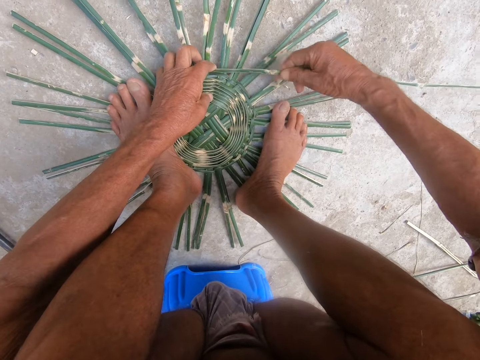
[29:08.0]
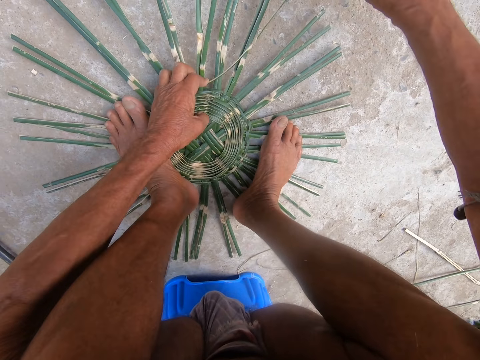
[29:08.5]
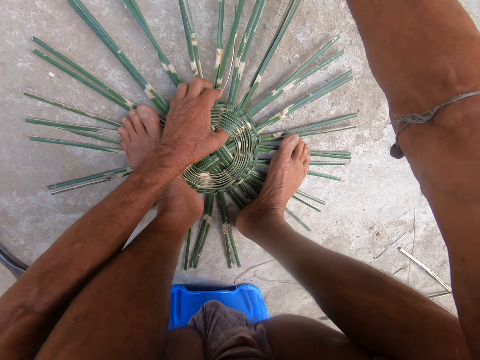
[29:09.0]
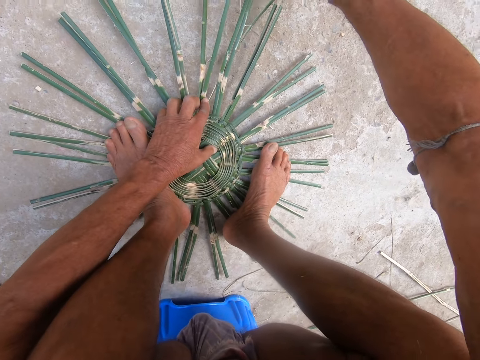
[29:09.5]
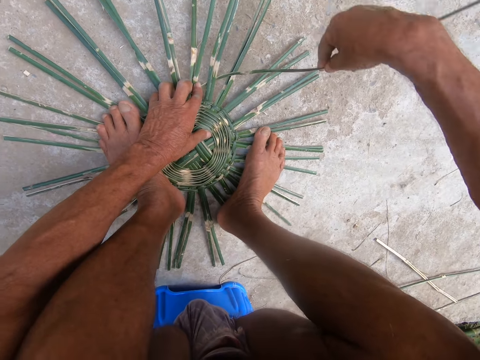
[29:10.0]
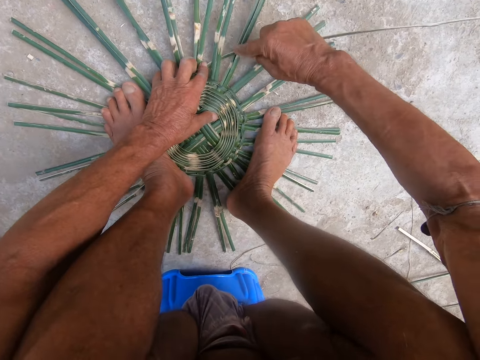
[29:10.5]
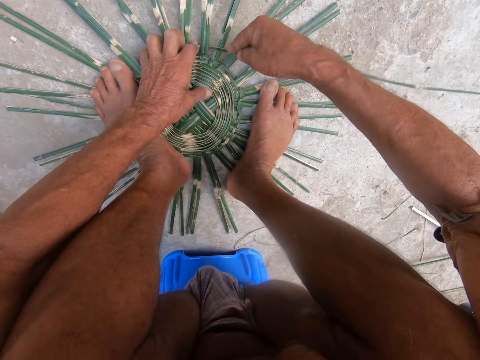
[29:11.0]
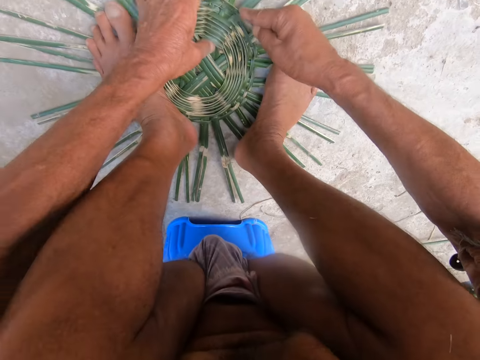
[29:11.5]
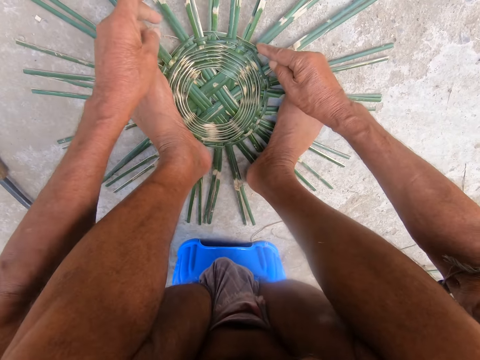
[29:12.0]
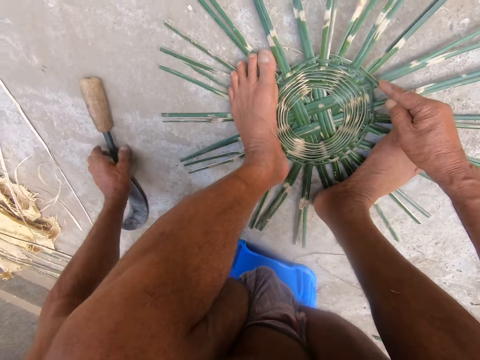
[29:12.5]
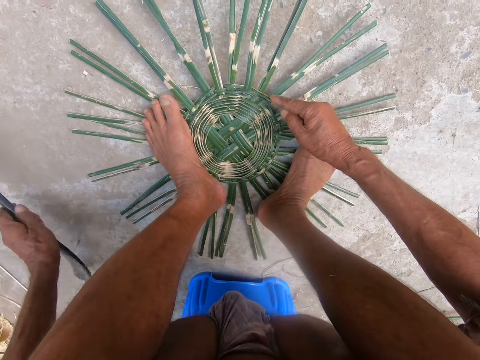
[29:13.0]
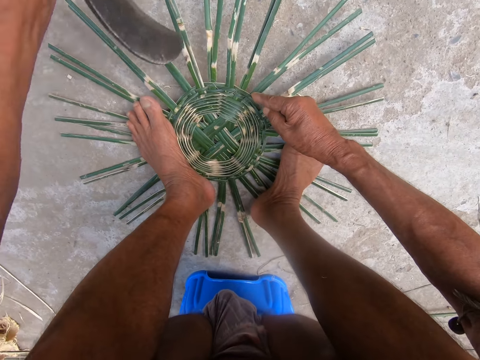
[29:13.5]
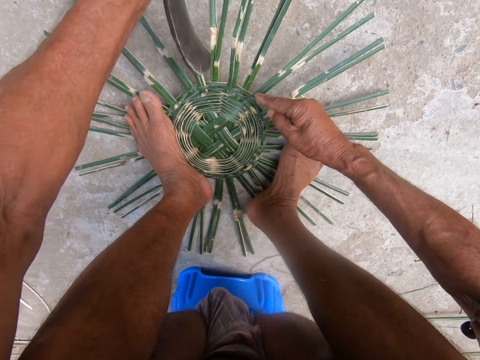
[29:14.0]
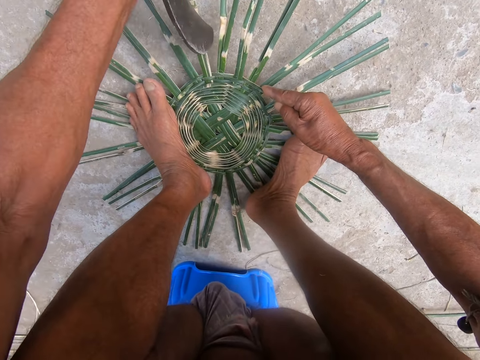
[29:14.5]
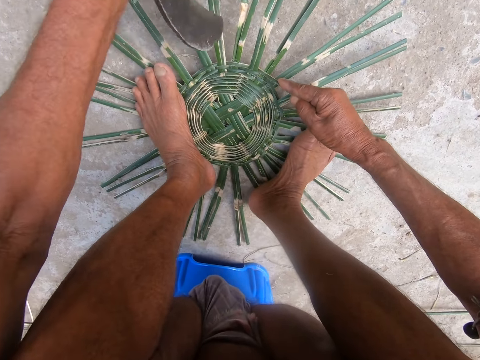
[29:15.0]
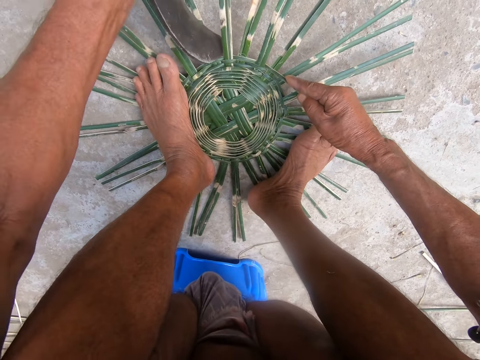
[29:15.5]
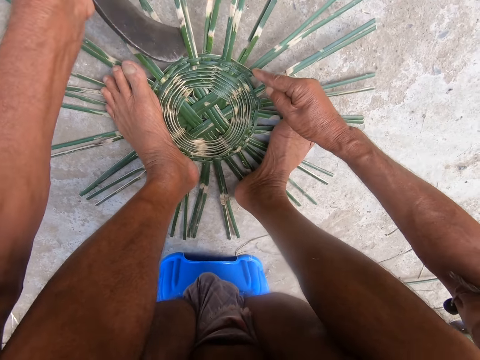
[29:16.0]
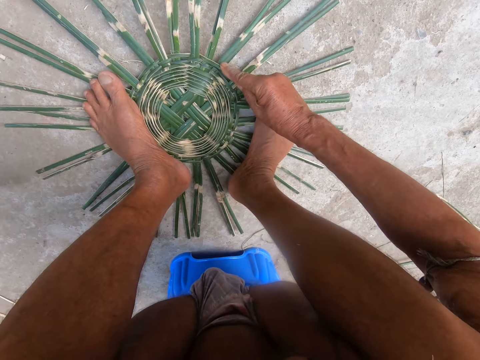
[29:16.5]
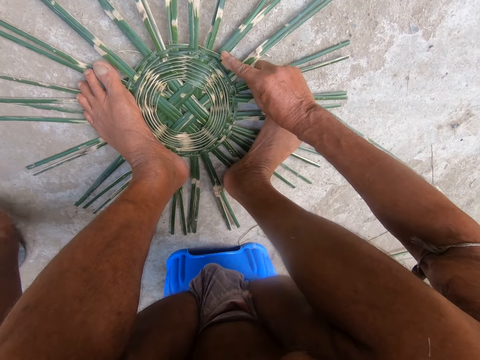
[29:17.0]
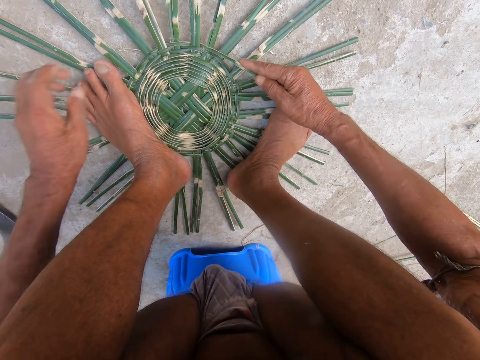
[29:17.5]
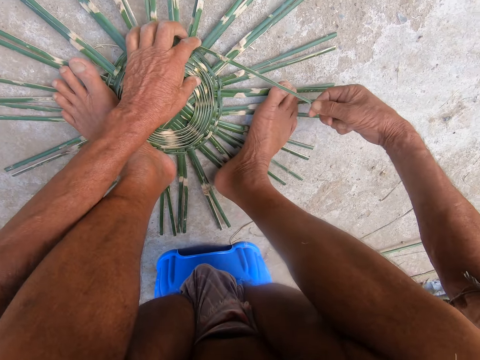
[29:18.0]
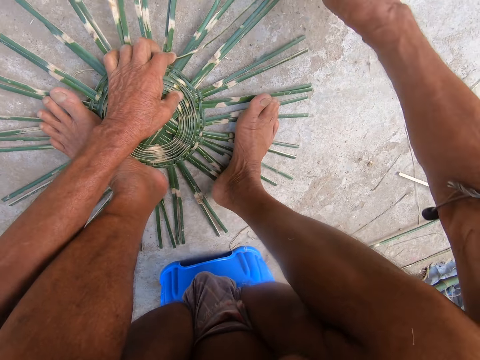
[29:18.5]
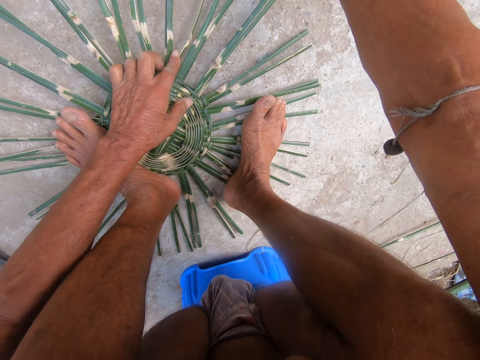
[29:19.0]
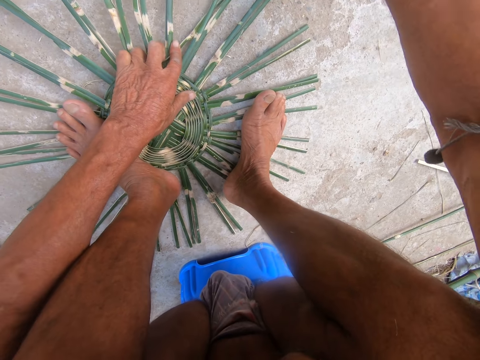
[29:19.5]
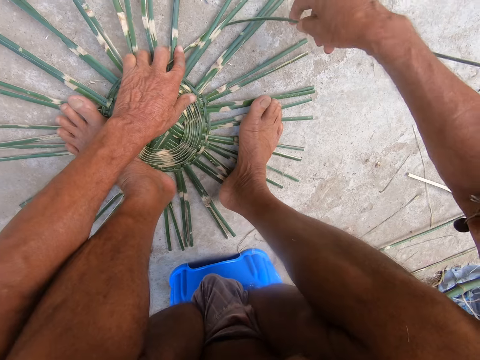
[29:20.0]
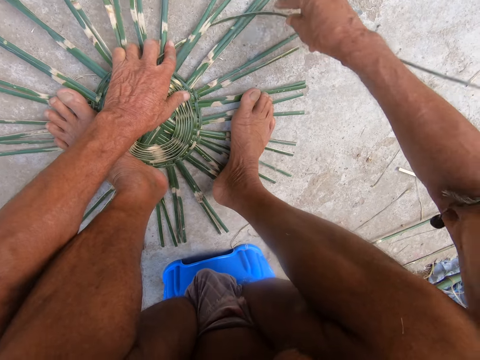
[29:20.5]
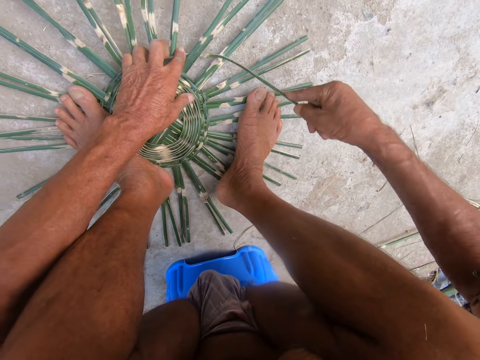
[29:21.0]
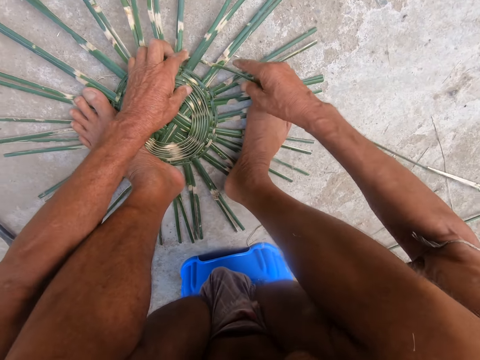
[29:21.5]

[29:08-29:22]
The camera wearer picks the sickle from the floor with his left hand. He hits the basket using the sickle in his left hand. He drops the sickle on the floor with his left hand. He weaves the basket with both hands.

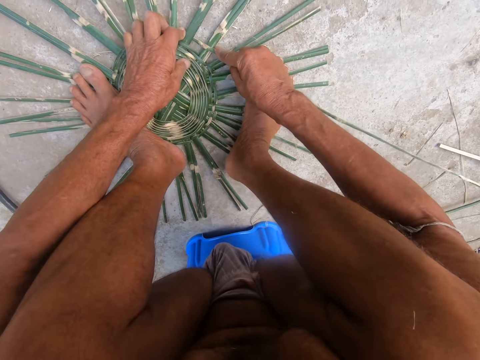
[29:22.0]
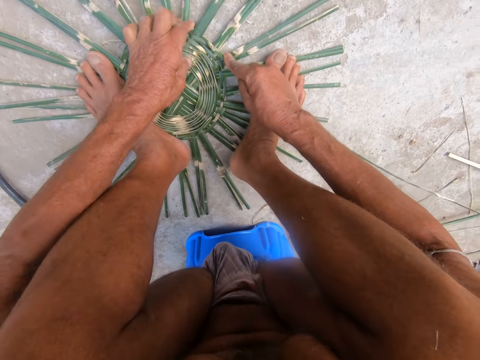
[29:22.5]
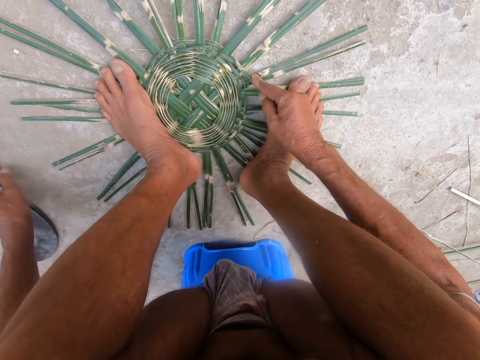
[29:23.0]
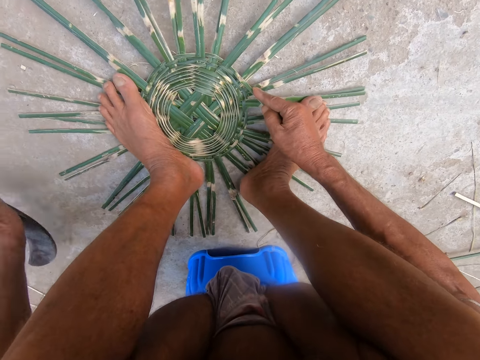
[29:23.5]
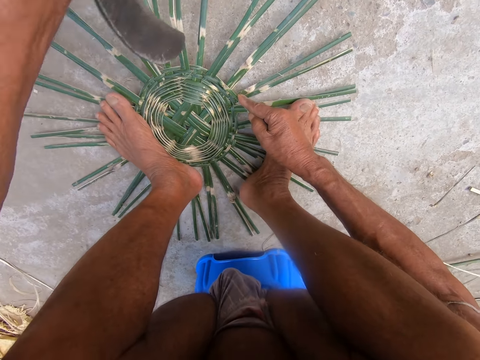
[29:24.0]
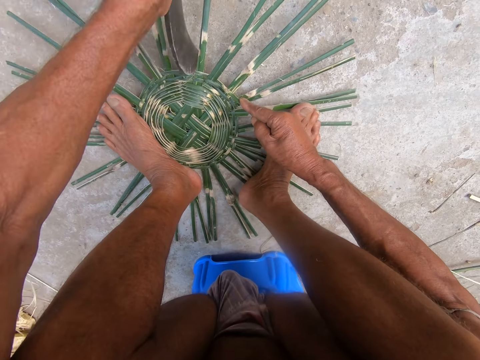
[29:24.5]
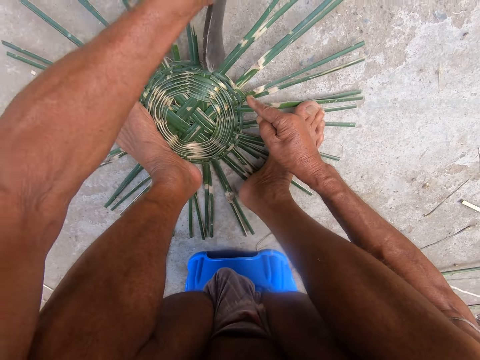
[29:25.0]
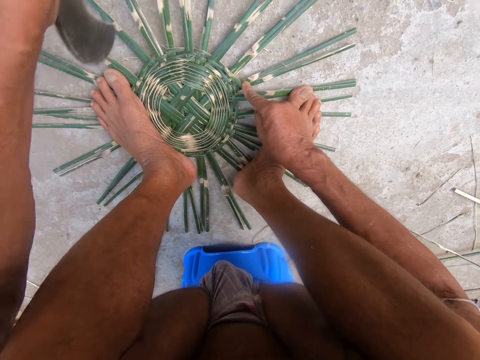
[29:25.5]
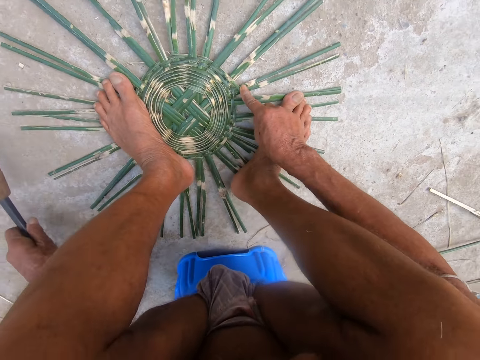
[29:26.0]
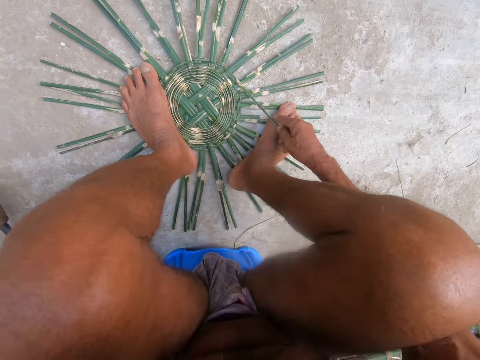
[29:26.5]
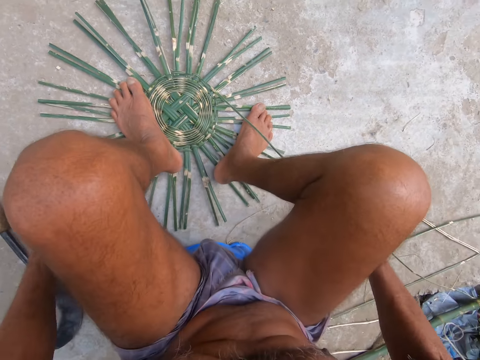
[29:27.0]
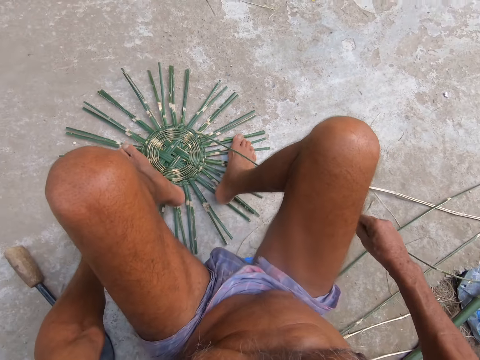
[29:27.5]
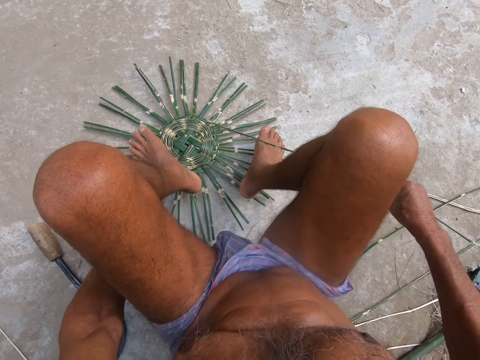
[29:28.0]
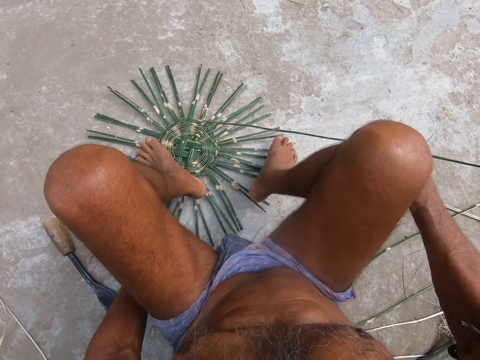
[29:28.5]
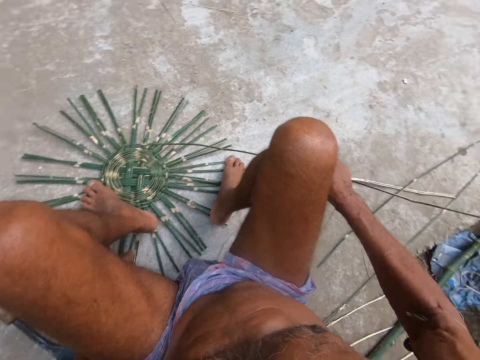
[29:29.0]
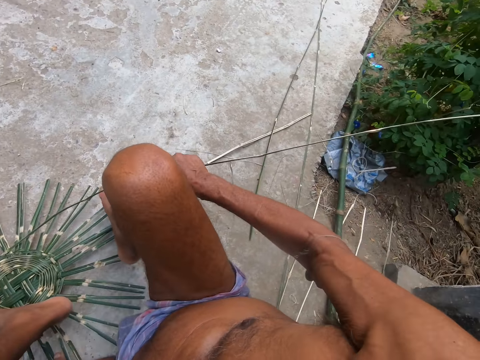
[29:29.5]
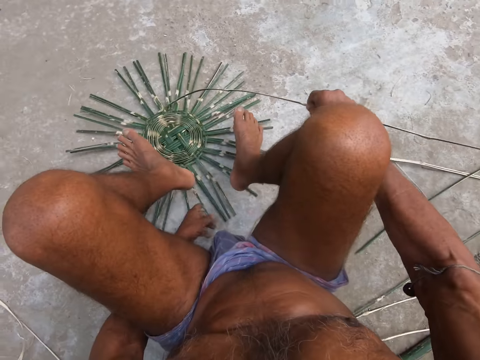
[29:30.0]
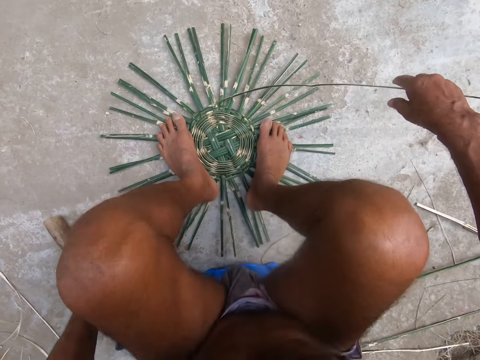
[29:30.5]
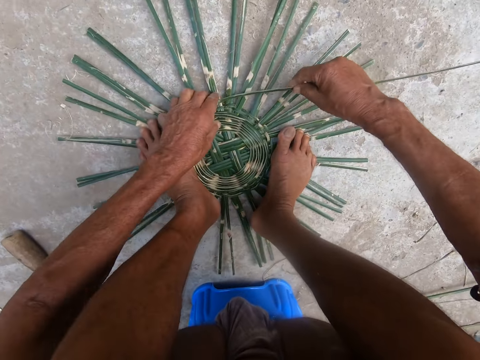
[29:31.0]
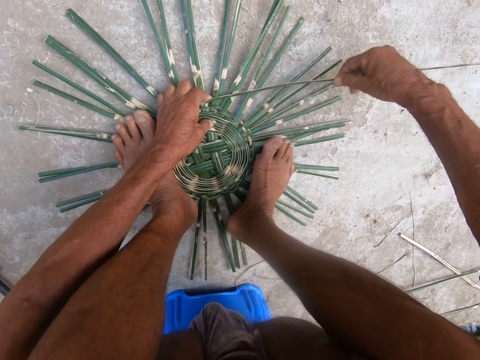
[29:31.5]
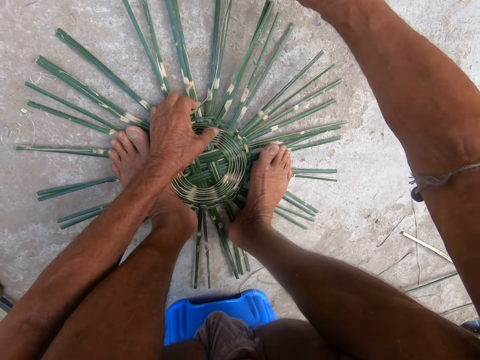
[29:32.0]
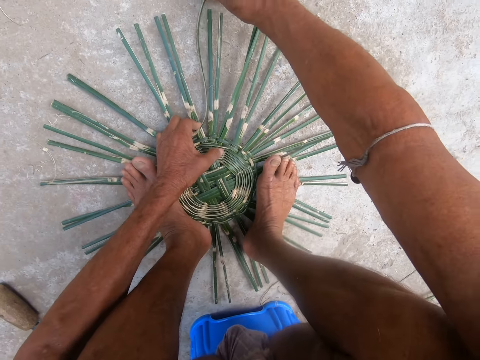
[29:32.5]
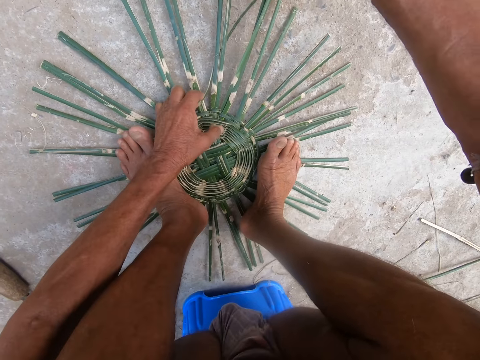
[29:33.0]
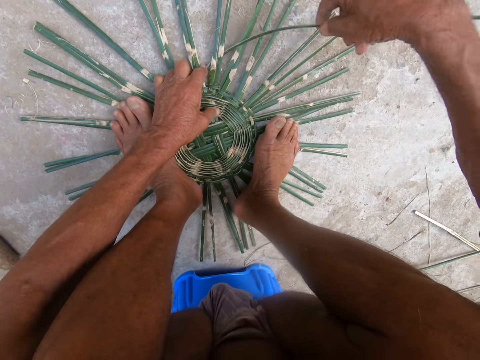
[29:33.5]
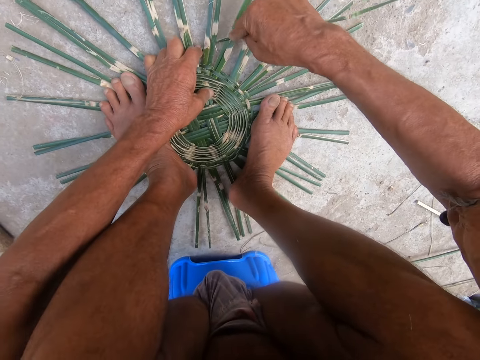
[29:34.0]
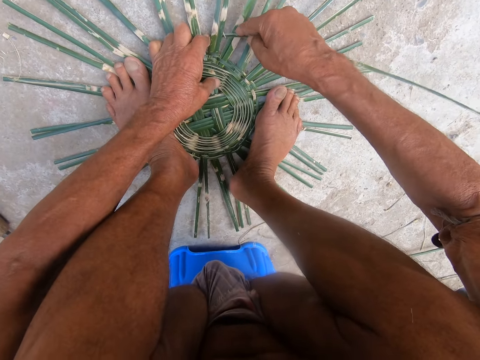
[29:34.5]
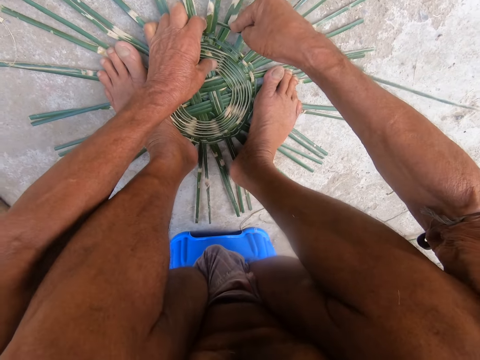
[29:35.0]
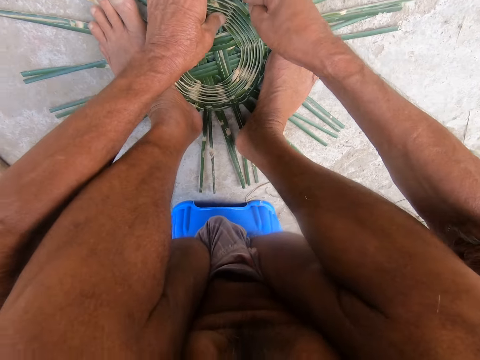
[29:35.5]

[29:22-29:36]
The camera wearer picks the sickle from the floor with his left hand. He hits the basket using the sickle in his left hand. He drops the sickle on the floor with his left hand. He adjusts the basket with the left hand on the floor. He weaves the basket with both hands.
